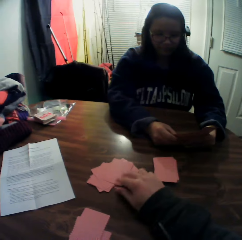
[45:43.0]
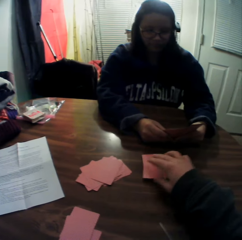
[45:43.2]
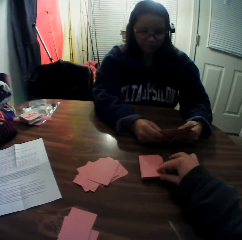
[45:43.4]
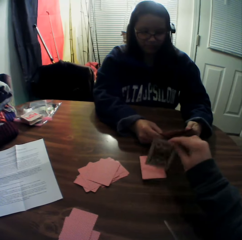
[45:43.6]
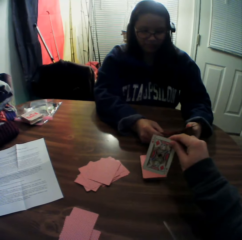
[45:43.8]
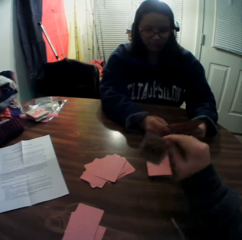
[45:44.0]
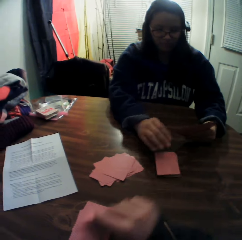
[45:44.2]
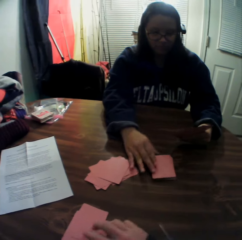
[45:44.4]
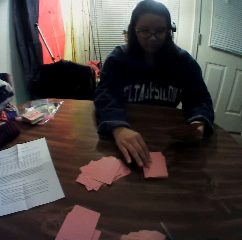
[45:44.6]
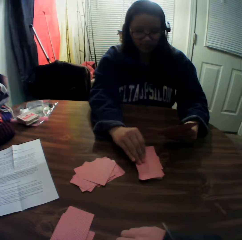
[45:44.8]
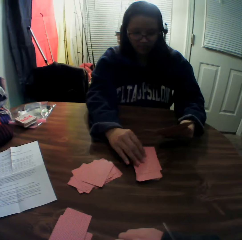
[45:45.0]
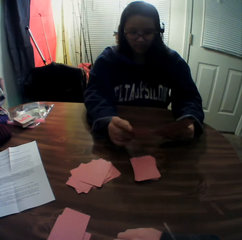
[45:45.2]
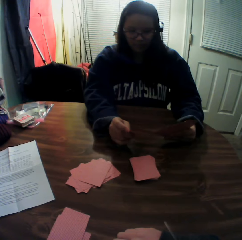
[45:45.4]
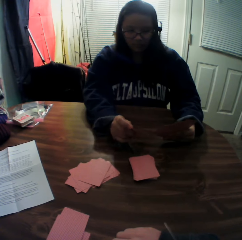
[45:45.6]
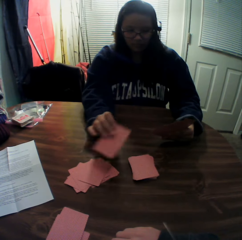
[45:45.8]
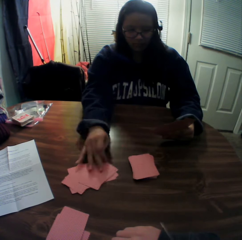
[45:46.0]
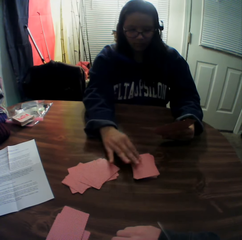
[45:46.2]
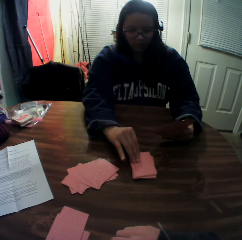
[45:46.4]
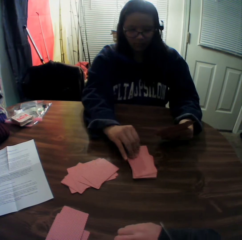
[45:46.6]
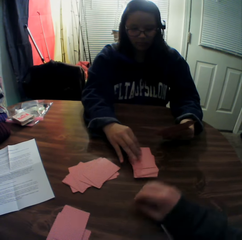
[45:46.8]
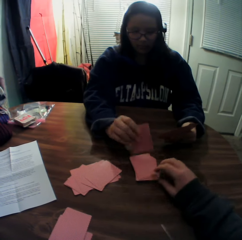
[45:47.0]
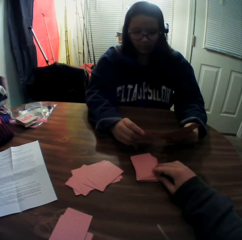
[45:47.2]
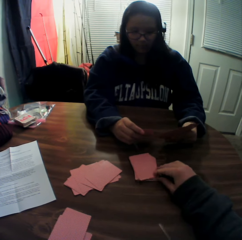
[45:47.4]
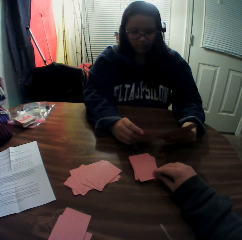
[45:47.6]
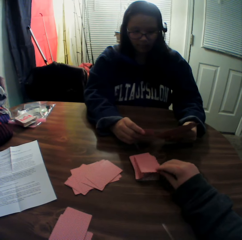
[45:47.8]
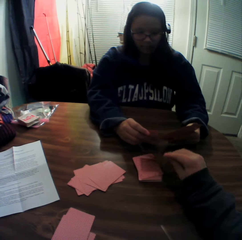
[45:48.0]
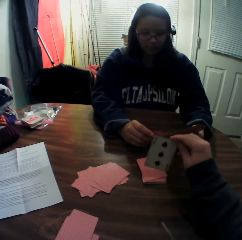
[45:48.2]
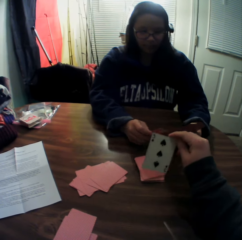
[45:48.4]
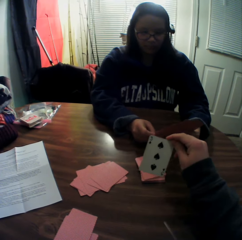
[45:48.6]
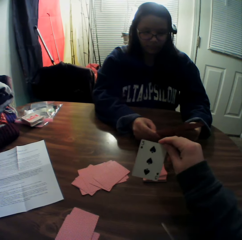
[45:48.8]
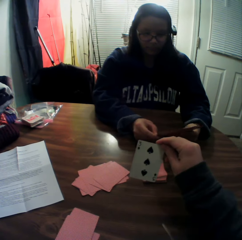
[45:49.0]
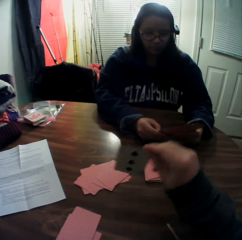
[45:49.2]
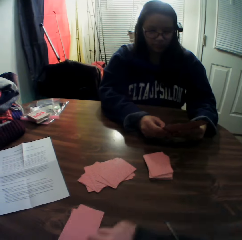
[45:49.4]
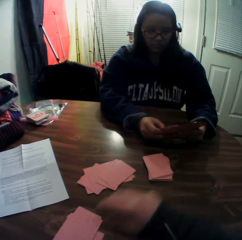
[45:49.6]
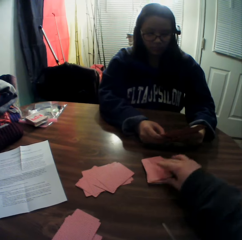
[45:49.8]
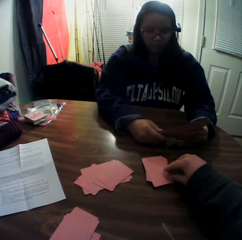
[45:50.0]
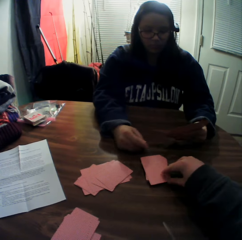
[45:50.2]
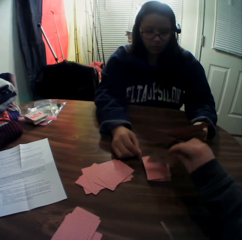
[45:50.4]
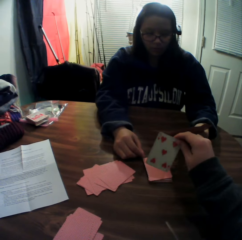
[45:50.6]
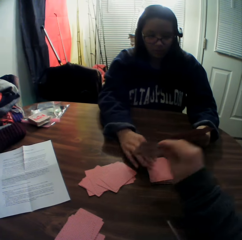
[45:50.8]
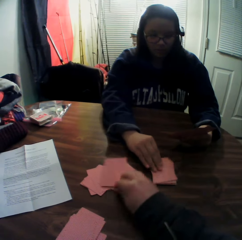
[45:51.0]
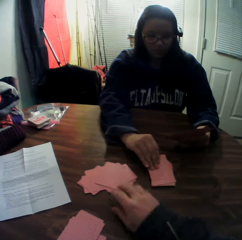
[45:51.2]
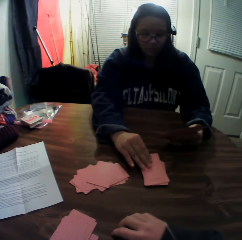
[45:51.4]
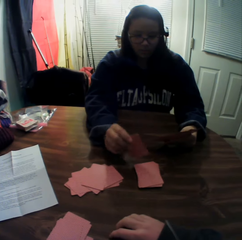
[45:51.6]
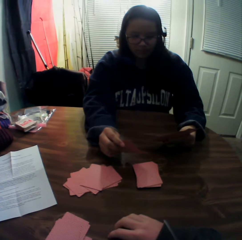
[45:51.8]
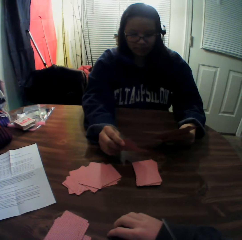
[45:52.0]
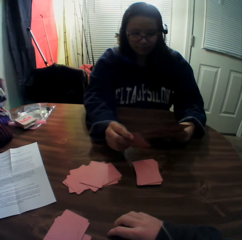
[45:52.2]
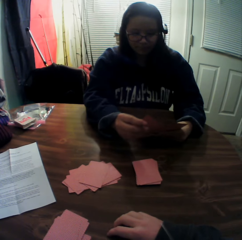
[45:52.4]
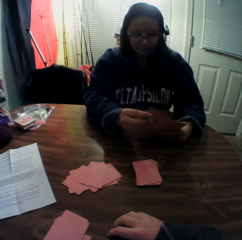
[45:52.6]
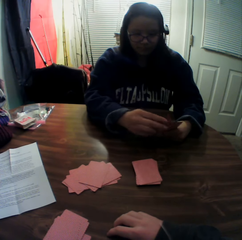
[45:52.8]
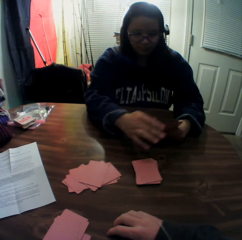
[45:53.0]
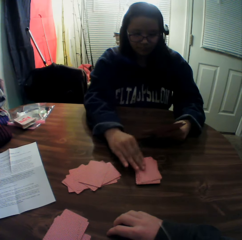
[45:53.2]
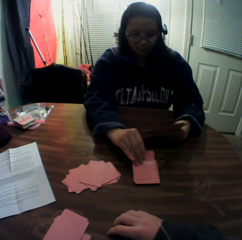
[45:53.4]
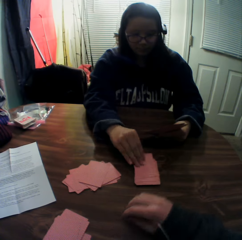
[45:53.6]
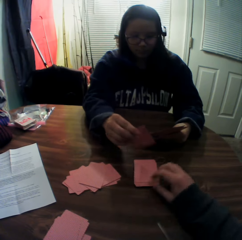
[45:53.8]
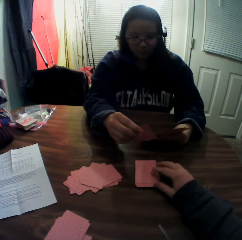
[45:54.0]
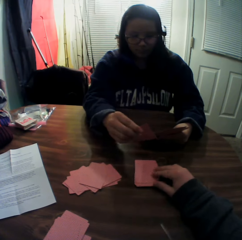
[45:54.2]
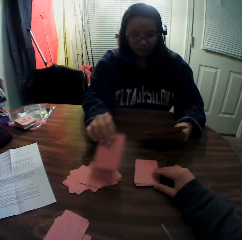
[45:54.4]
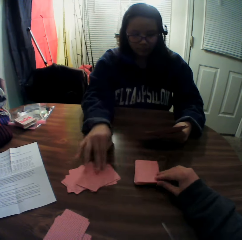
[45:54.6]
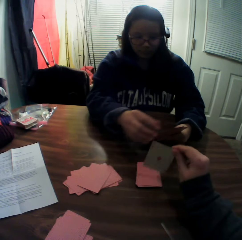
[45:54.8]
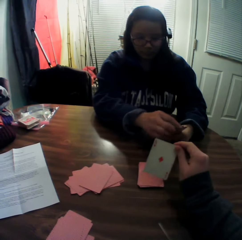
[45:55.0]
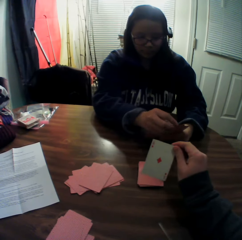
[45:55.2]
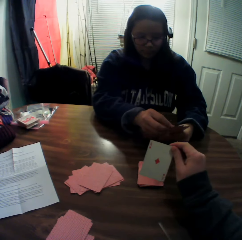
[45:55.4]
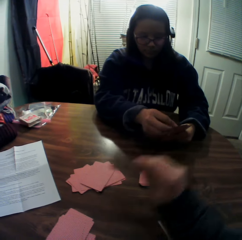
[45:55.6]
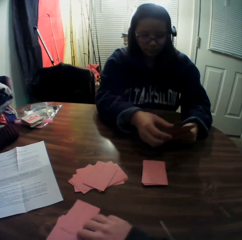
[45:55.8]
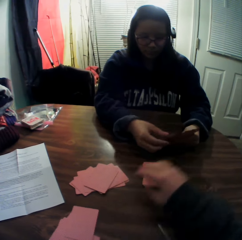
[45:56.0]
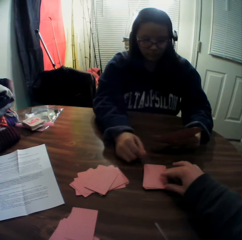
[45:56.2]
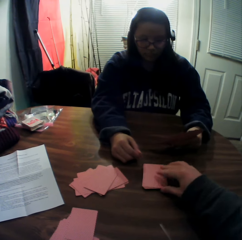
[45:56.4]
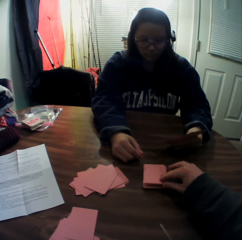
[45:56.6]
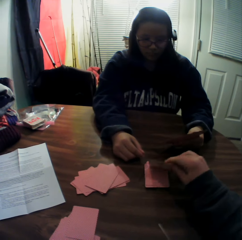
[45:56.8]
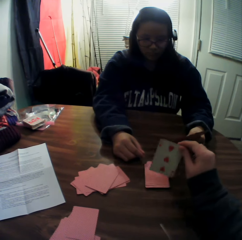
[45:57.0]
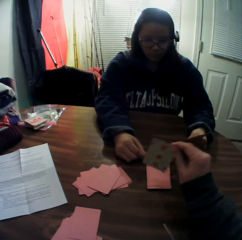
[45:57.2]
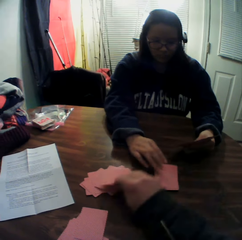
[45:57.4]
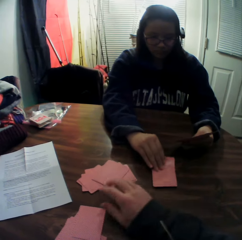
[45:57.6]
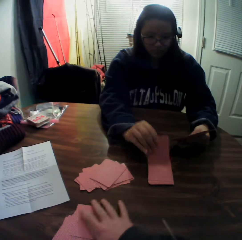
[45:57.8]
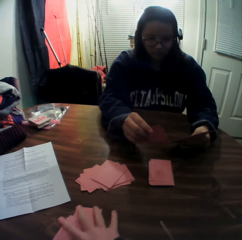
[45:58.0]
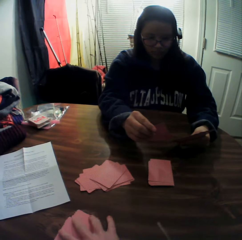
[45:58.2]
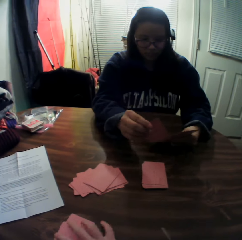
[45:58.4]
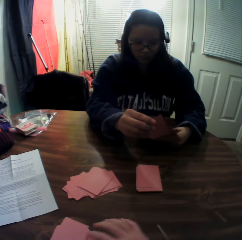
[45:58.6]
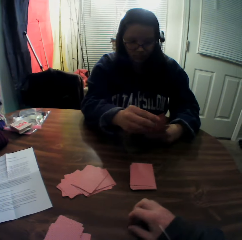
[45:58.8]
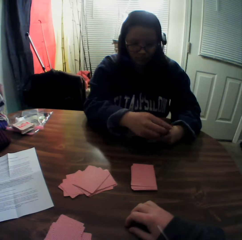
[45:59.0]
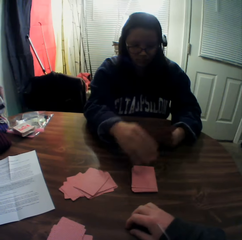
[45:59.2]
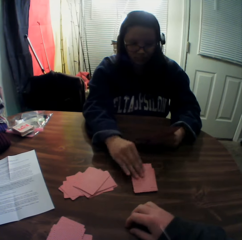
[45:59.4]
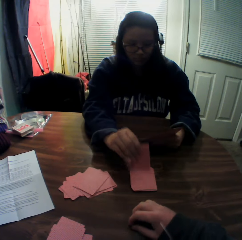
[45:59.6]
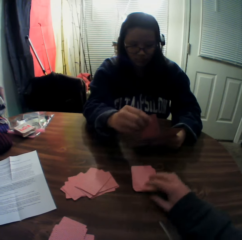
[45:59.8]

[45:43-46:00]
The camera wearer drops the card onto the table. He picks a card from the stack of cards on the table with his right hand, looks at the playing card and drops the card onto the table. A woman picks a card from the stack of cards on the table with her right hand, looks at the playing card and places the card onto the table. The woman picks a card from the stack of cards on the table with her right hand, looks at the playing card and passes the card to her left hand. The camera wearer picks a card from the stack of cards on the table with his right hand. The woman holds the playing card. The camera wearer looks at the playing card and drops the card onto the table. He picks a card from the stack of cards on the table with his right hand, looks at the playing card and drops the card onto the table. The woman picks a card from the stack of cards on the table with her right hand, looks at the playing card, passes the card to her left hand and holds the playing card. The woman picks a card from the stack of cards on the table with her right hand, looks at the playing card and places the card onto the table. The camera wearer picks a card from the stack of cards on the table with his right hand, looks at the playing card and drops the card onto the table. He picks a card from the stack of cards on the table with his right hand, looks at the playing card and drops the card onto the table. The woman picks a card from the stack of cards on the table with her right hand, looks at the playing card, passes the card to her left hand and holds the playing card.

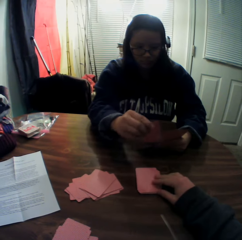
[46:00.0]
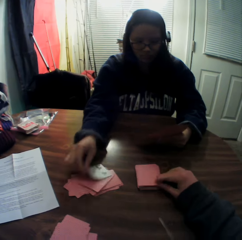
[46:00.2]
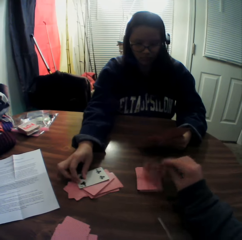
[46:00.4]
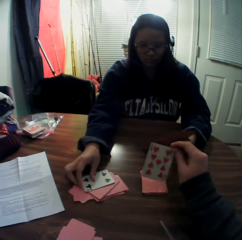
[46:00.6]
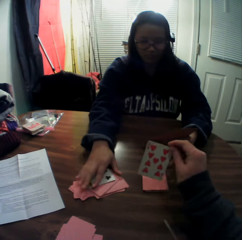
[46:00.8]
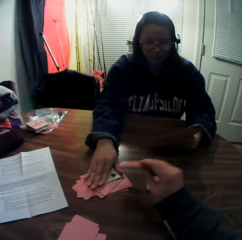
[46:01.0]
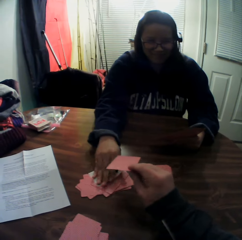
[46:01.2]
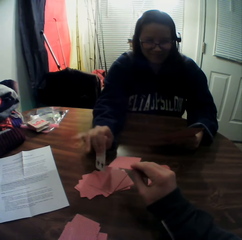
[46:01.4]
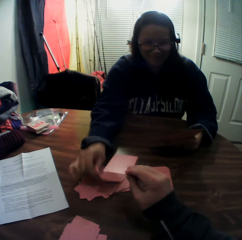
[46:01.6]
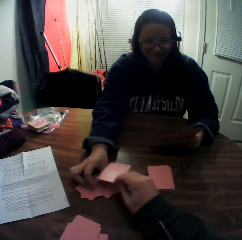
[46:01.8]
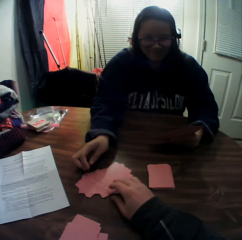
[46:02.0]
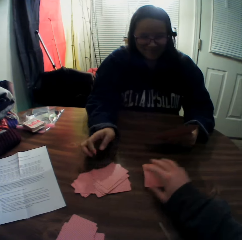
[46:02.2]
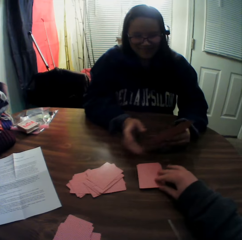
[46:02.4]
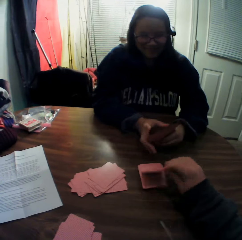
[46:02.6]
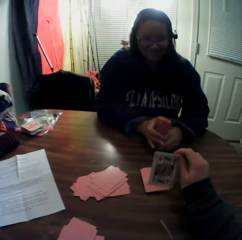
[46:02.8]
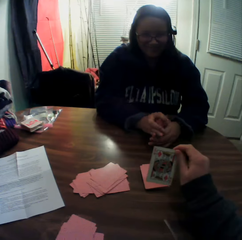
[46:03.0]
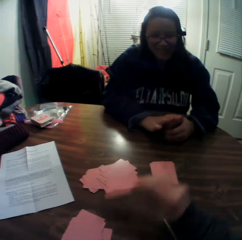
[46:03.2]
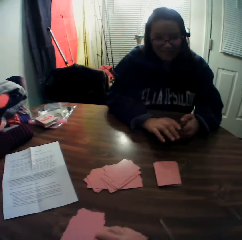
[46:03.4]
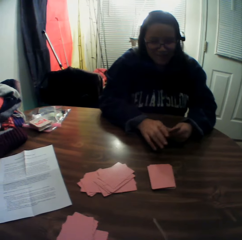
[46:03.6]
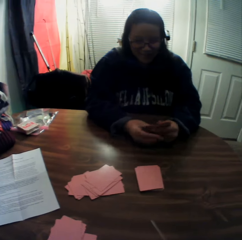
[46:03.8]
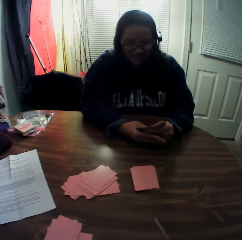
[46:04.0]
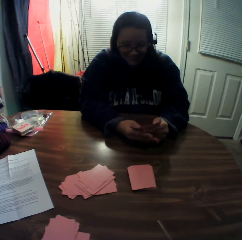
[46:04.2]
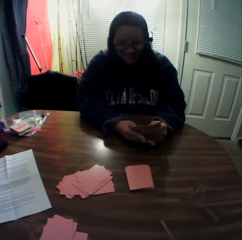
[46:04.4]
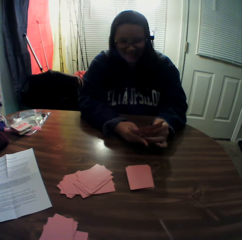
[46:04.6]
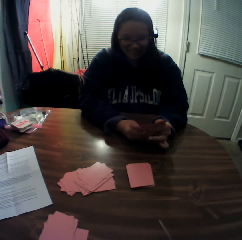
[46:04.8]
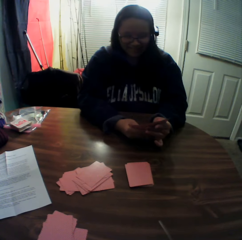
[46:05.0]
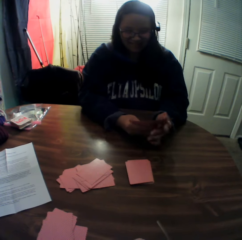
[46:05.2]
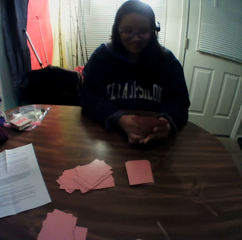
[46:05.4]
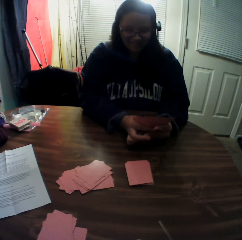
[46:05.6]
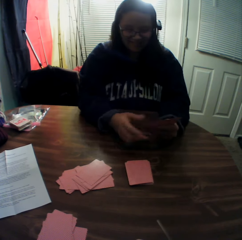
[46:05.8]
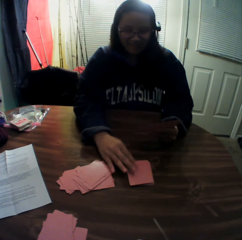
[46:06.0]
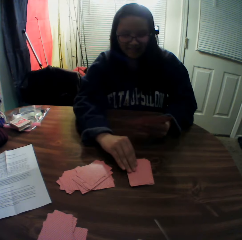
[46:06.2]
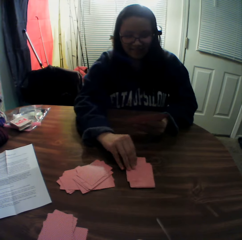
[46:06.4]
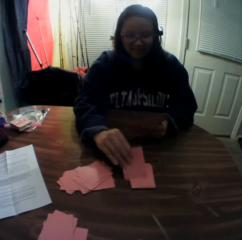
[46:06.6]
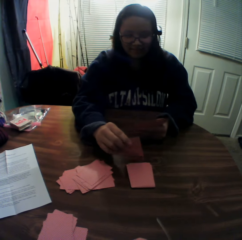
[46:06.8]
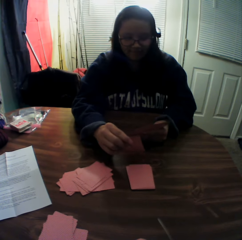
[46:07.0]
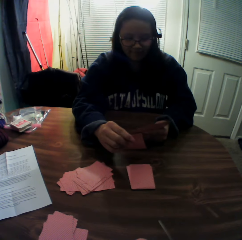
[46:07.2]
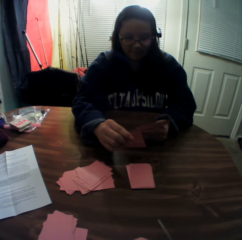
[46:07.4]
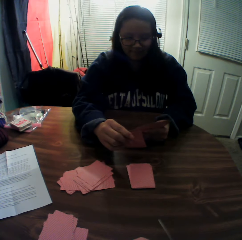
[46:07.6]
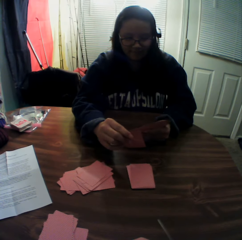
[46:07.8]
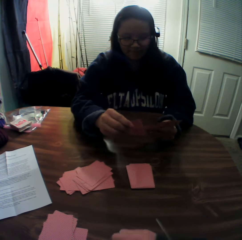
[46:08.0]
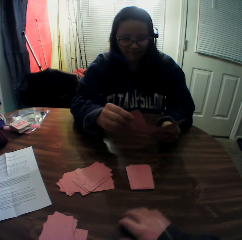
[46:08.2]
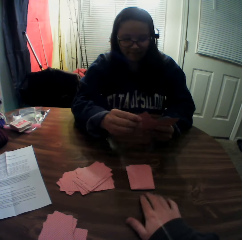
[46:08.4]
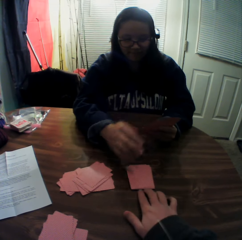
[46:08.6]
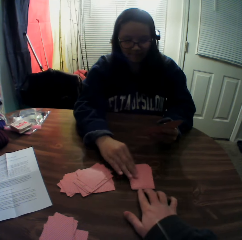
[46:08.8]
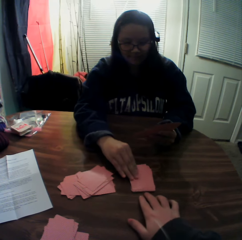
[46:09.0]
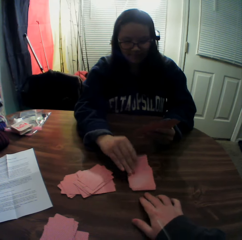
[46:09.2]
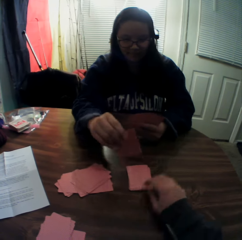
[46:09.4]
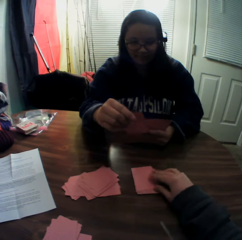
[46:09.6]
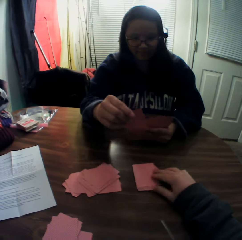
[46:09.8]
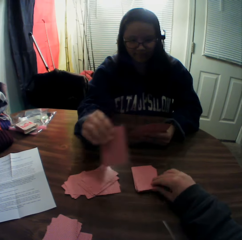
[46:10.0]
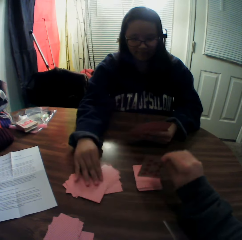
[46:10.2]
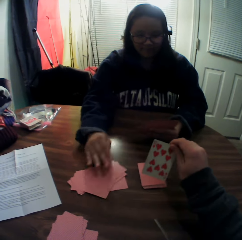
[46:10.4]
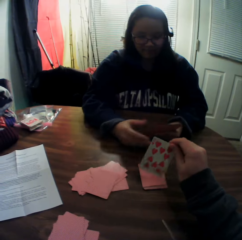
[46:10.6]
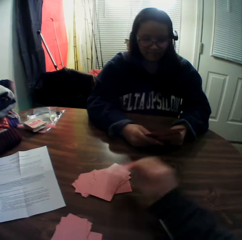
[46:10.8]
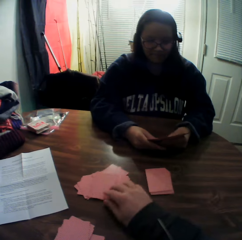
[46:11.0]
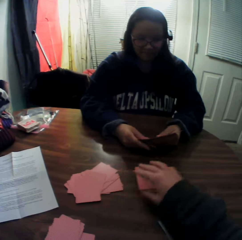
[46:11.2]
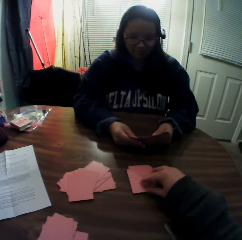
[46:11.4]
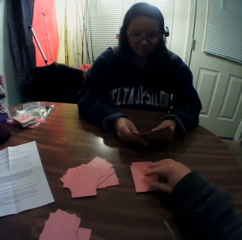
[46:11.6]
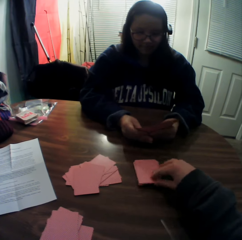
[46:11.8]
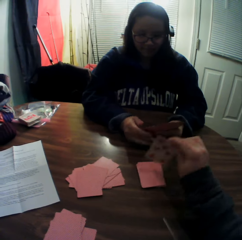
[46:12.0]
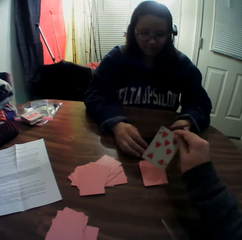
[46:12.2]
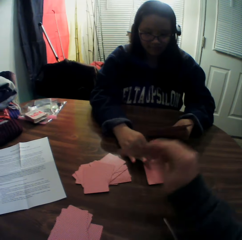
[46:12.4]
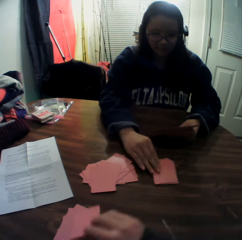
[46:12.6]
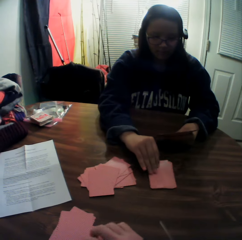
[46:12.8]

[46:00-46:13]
A woman picks a card from the stack of cards on the table with her right hand. The woman looks at the card. The camera wearer picks a card from the stack of cards on the table with his right hand. The woman places the card onto the table. The camera wearer looks at the card. He drops the card onto the table. The woman turns a playing card on the table. The camera wearer picks a card from the stack of cards on the table with his right hand. He looks at the card. He drops the card onto the table. The woman picks a card from the stack of cards on the table with her right hand. The woman looks at the card. The woman passes the card to her left hand. The woman holds the card. The camera wearer moves the playing cards on the table. The woman picks a card from the stack of cards on the table with her right hand. The woman looks at the card and puts the card on the table. The camera wearer picks a card from the stack of cards on the table with his right hand and drops the card onto the table. He looks at the card. He drops the card onto the table. He picks a card from the stack of cards on the table with his right hand. He looks at the card.
